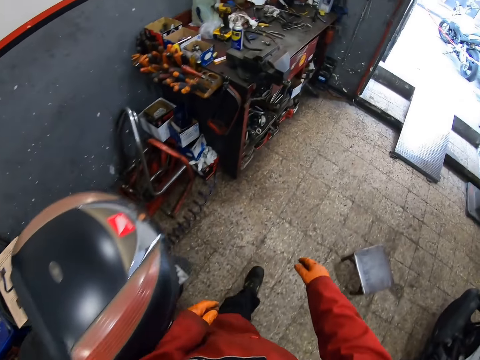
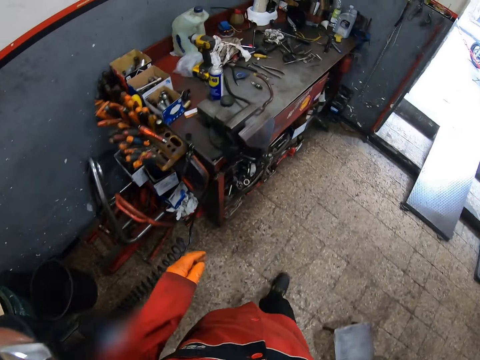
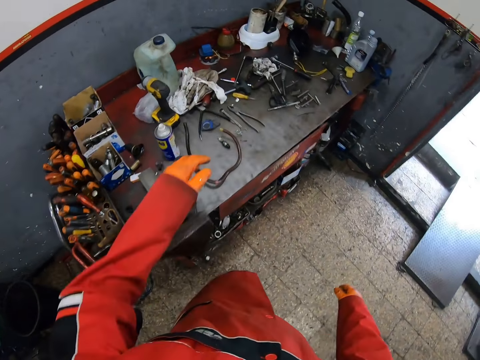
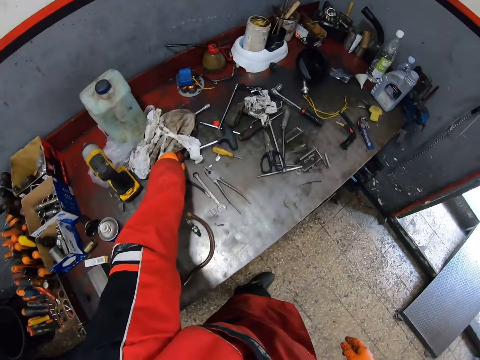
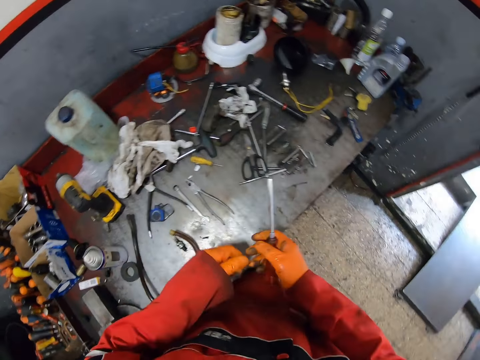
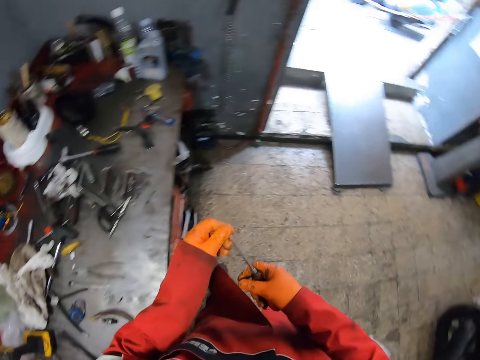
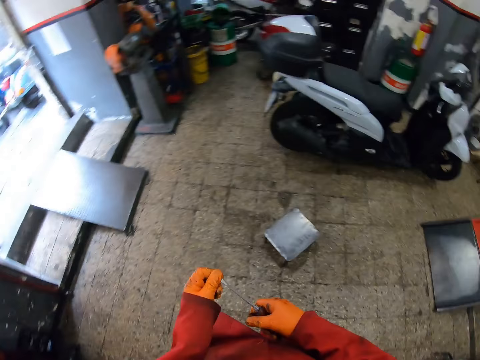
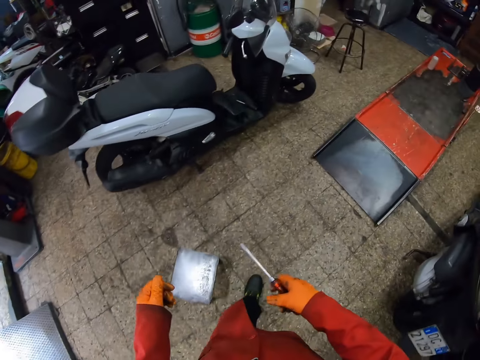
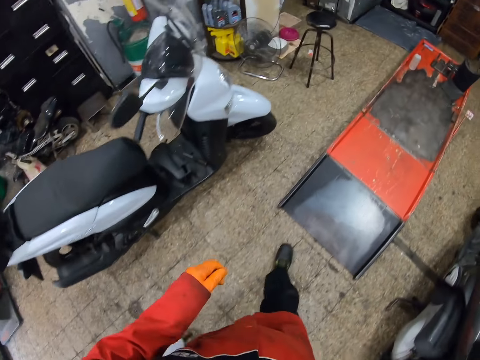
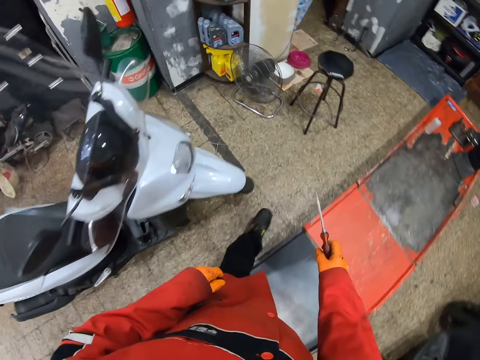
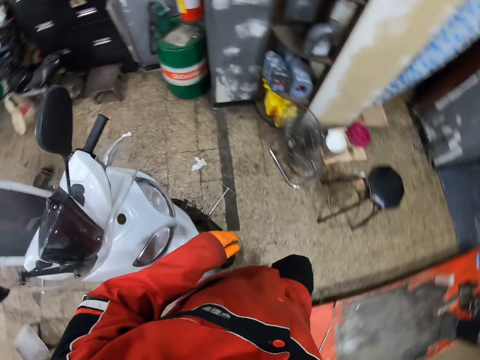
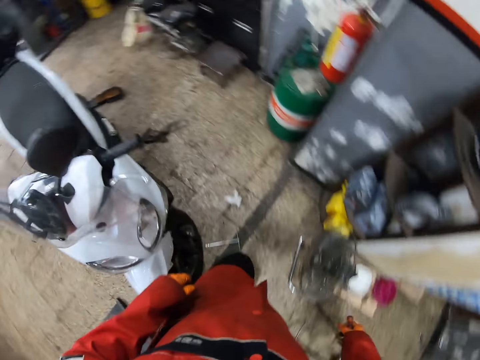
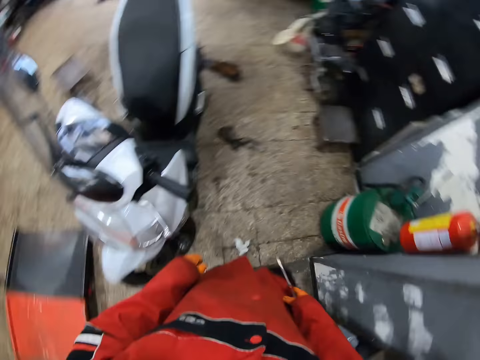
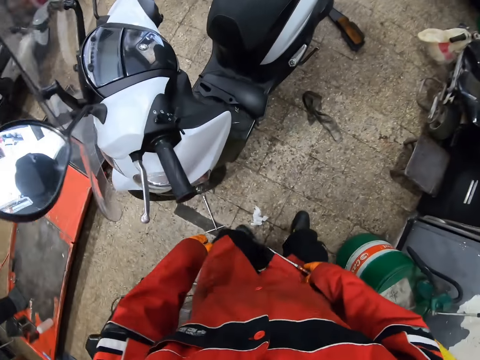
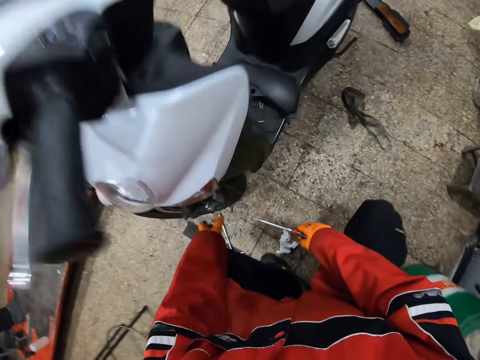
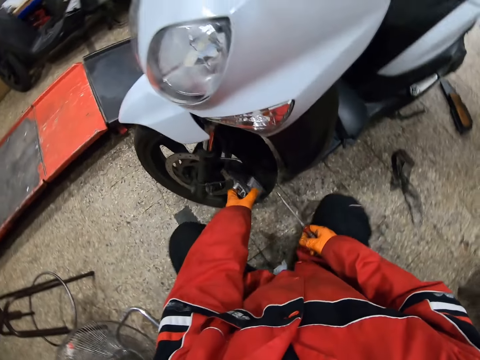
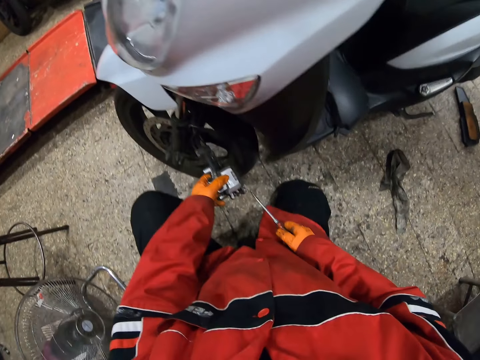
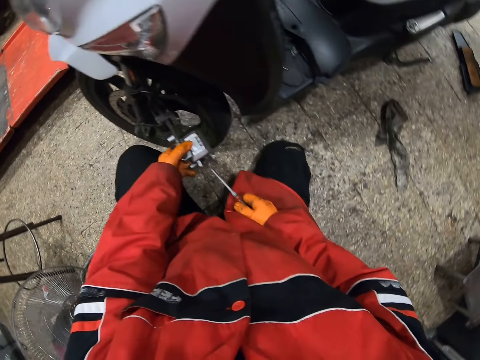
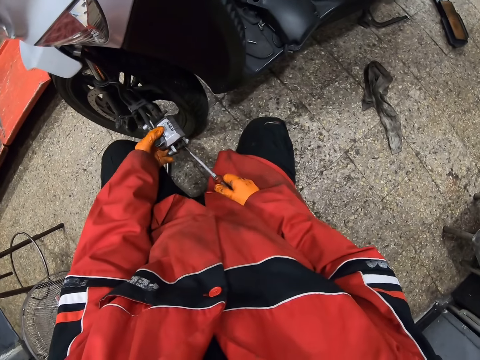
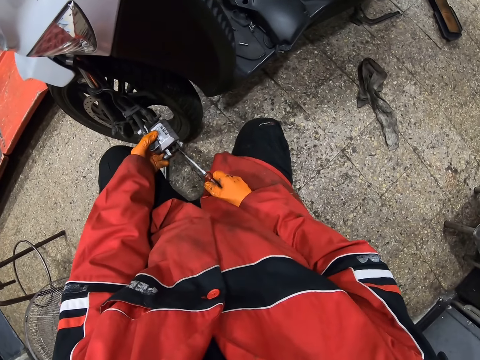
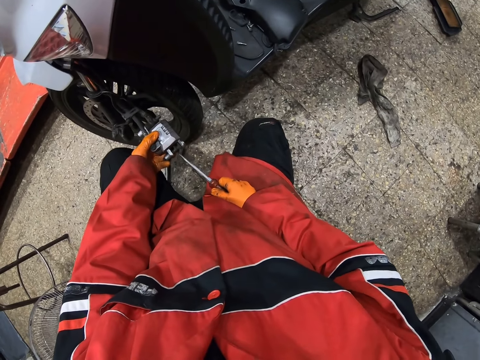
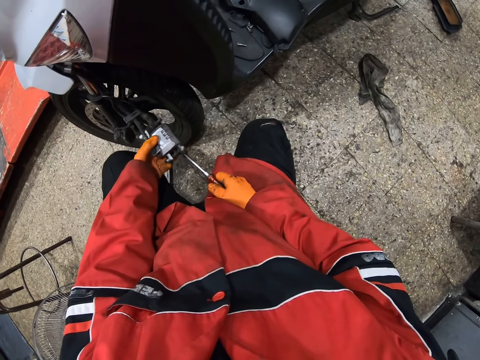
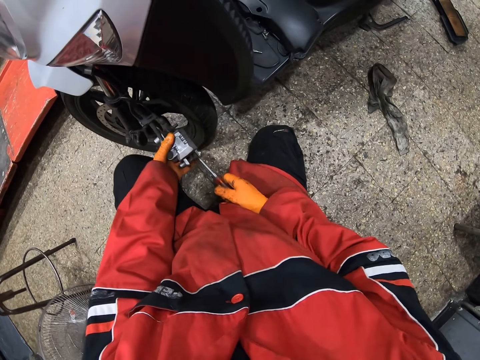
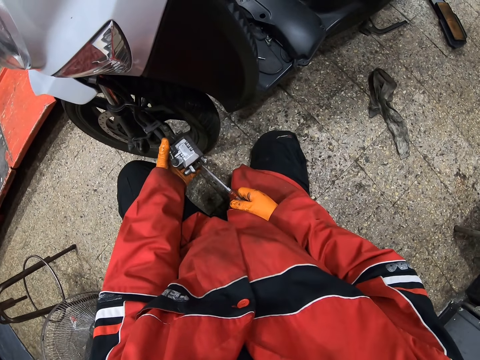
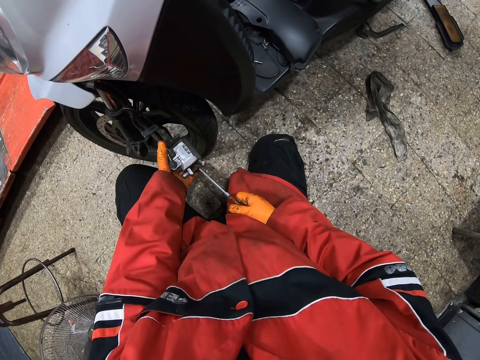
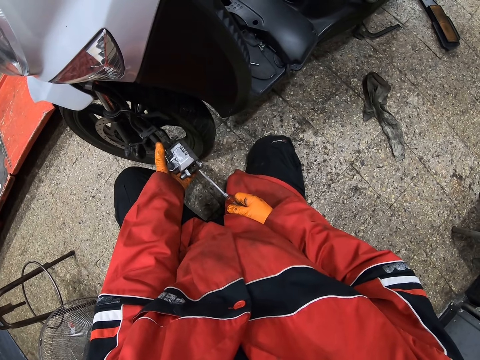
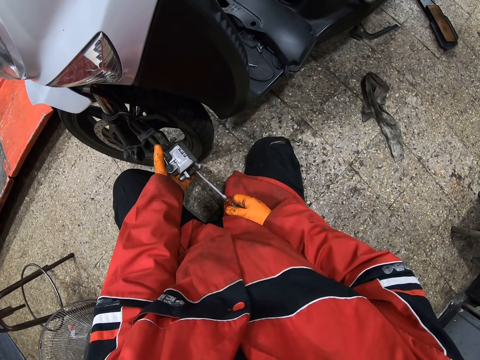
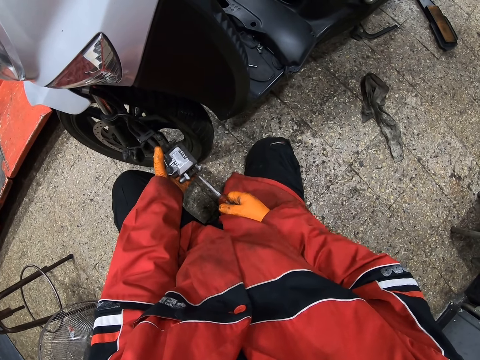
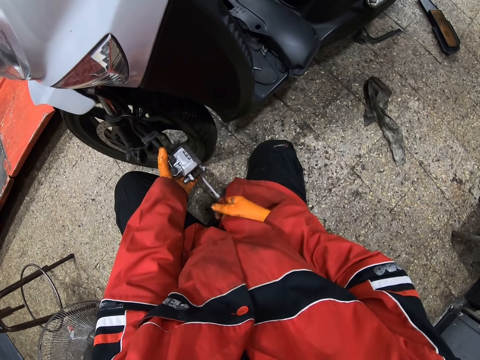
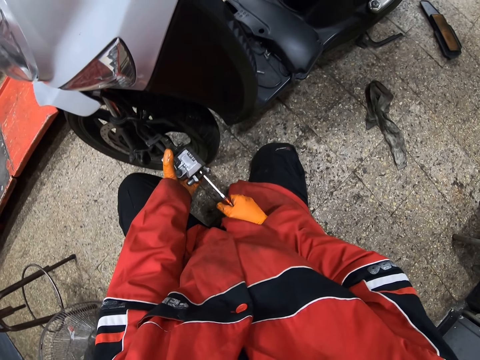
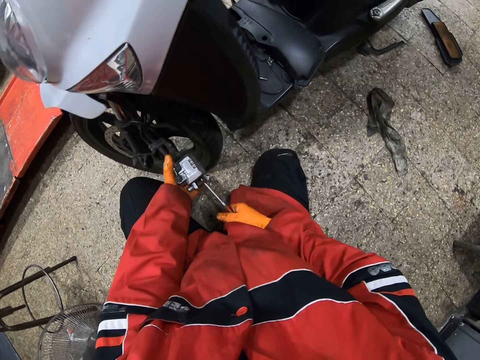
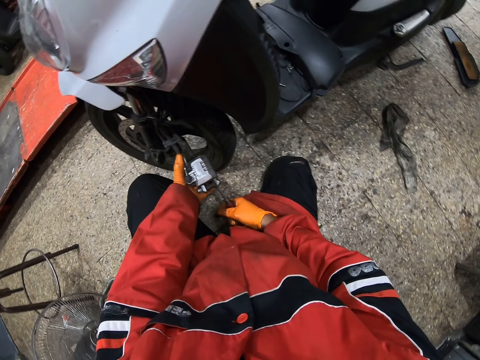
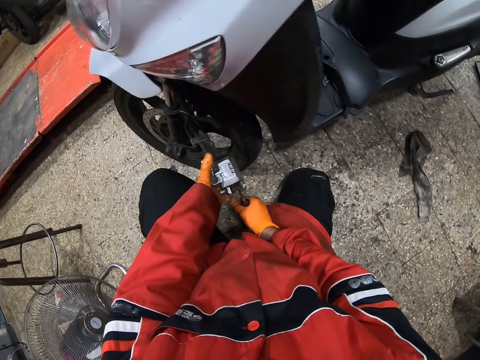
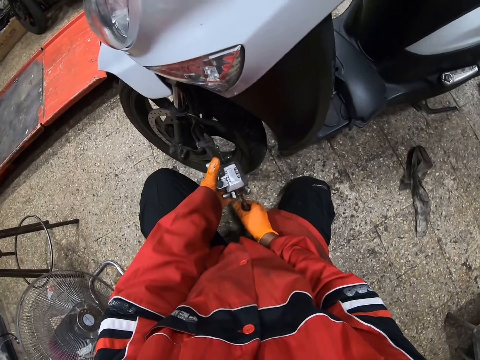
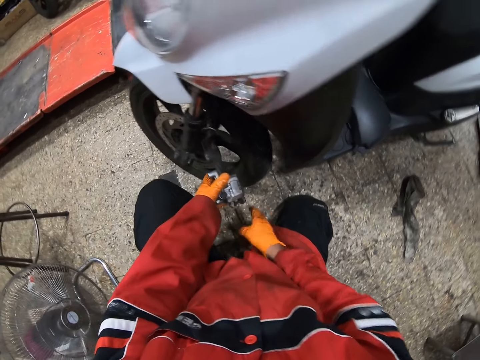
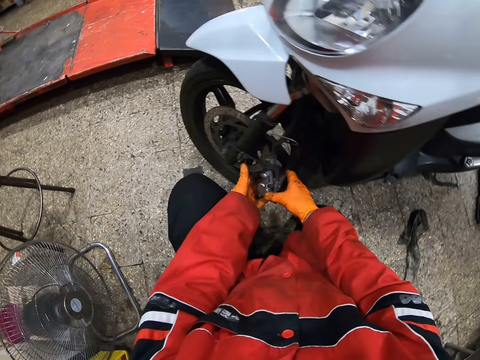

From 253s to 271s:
The camera wearer collects a screwdriver. They walk around, squat down, and tie a screw.

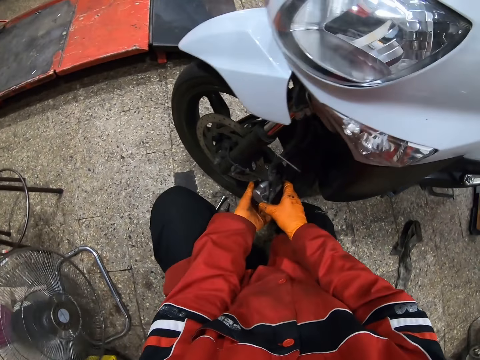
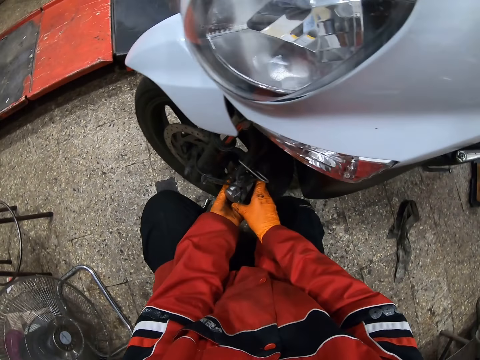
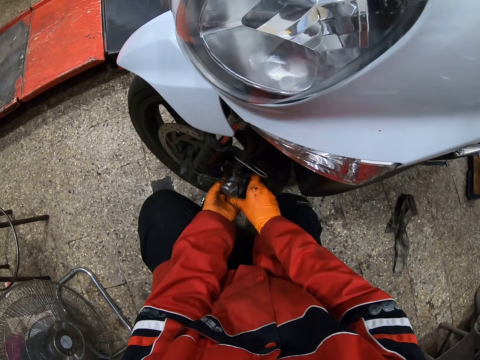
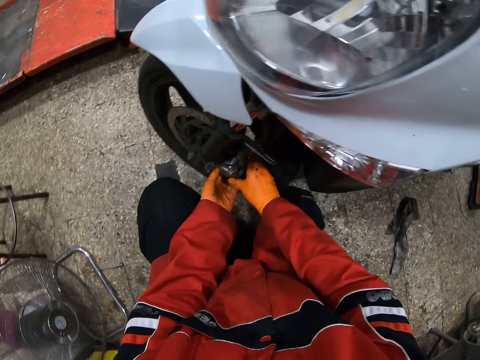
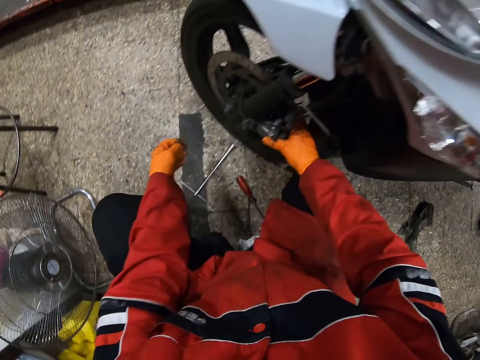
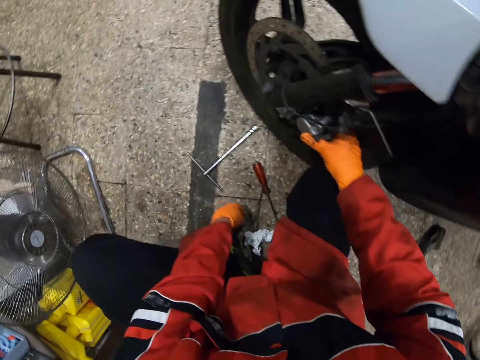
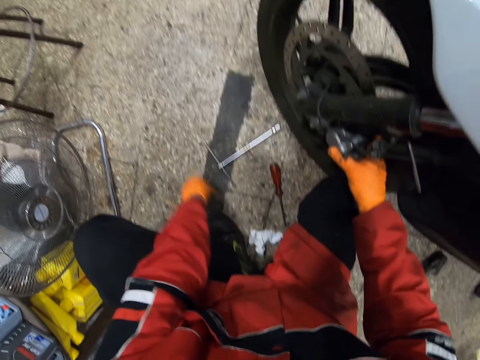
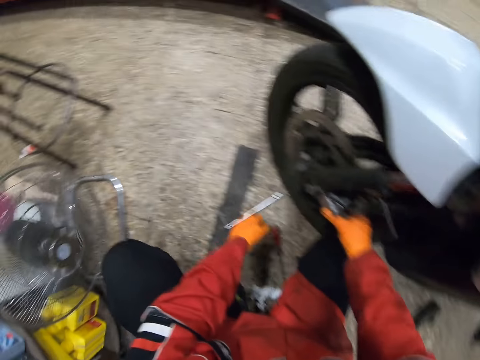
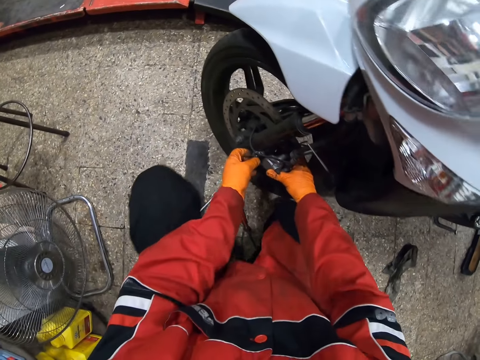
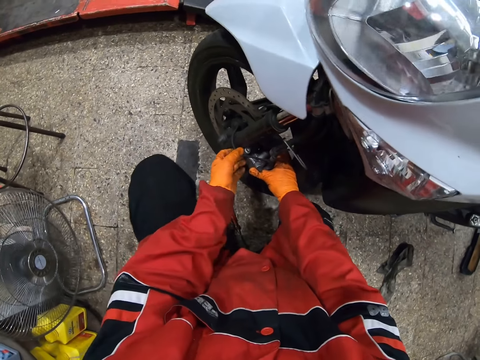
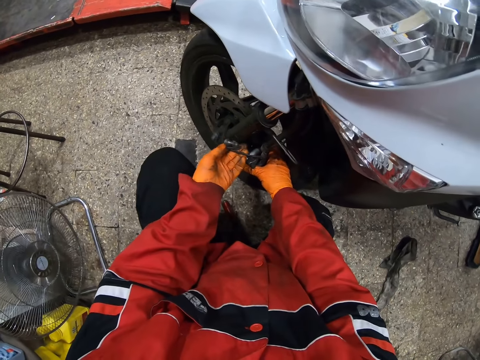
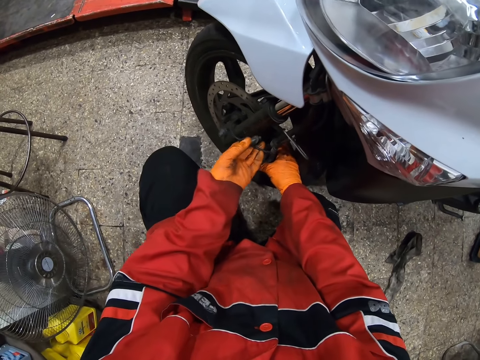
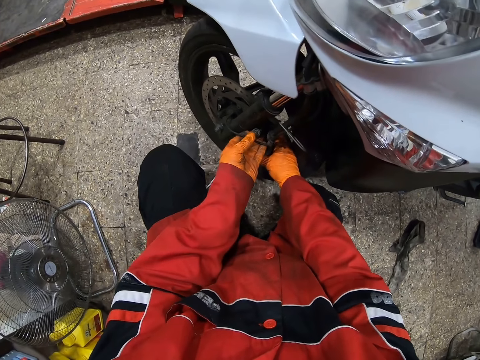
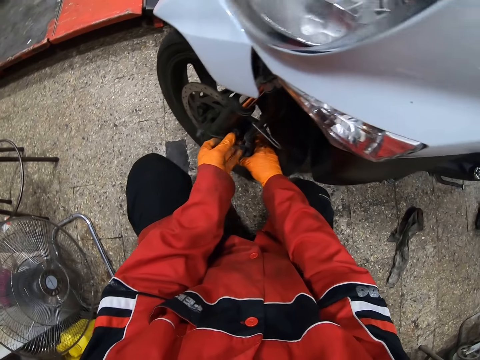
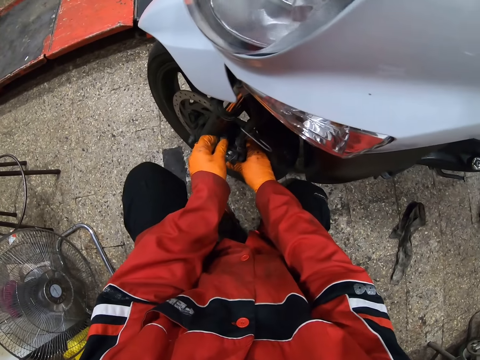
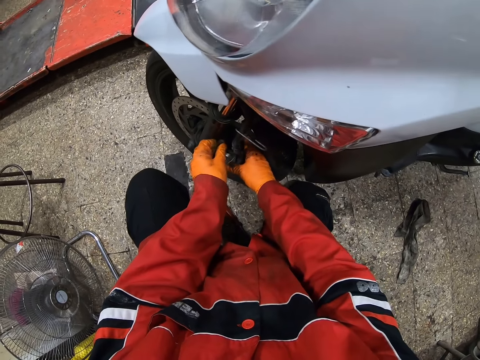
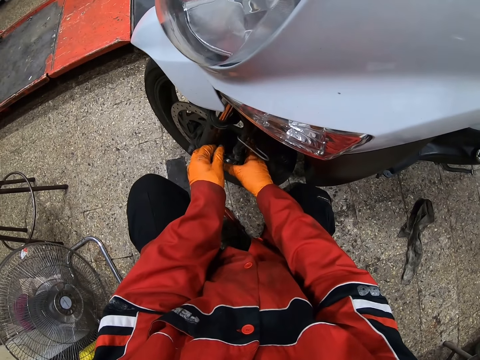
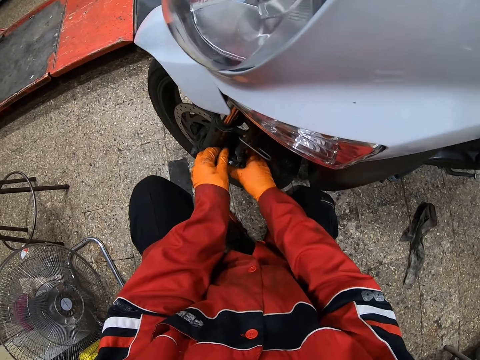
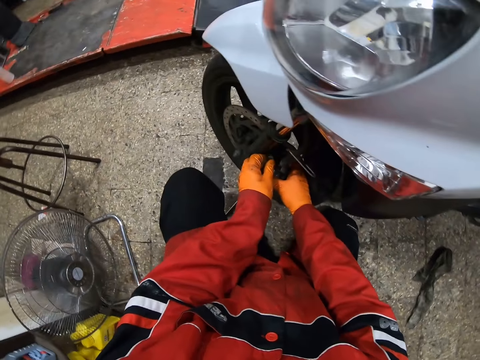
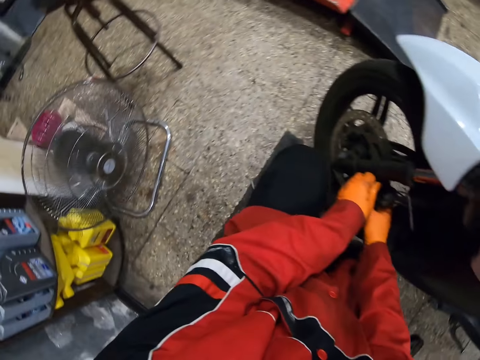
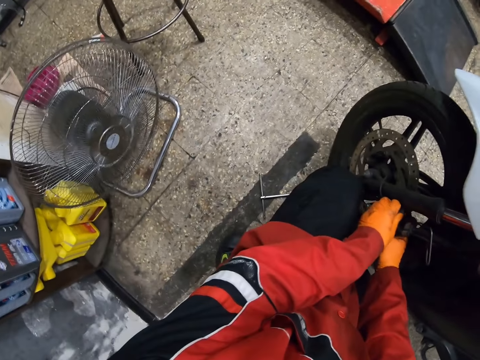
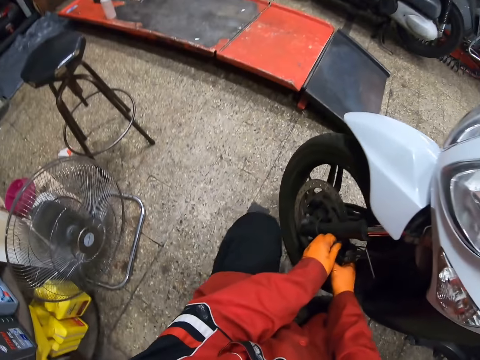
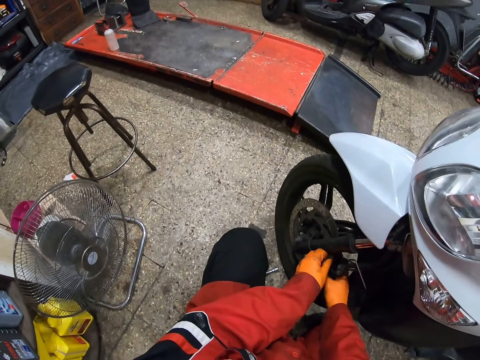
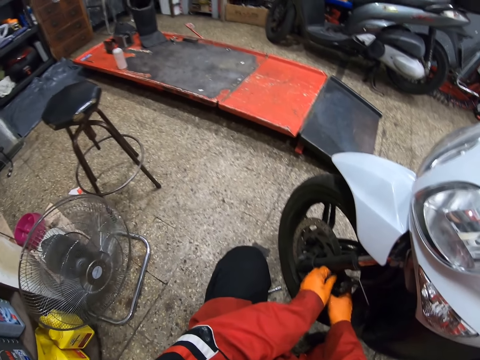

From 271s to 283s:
The camera wearer fits the front wheel's brake. They pick up a nut on the floor and fasten the nut.
